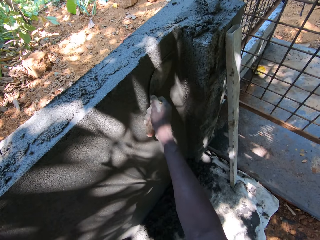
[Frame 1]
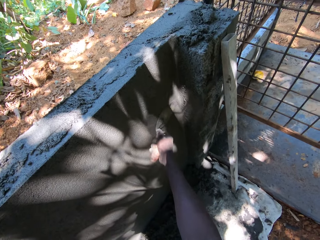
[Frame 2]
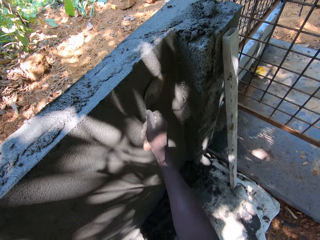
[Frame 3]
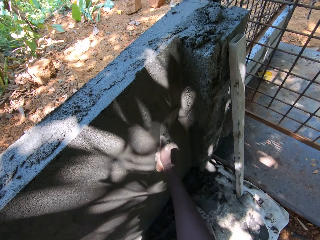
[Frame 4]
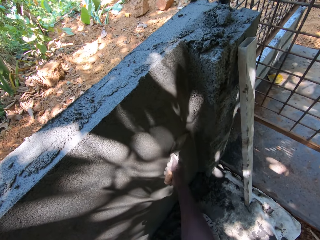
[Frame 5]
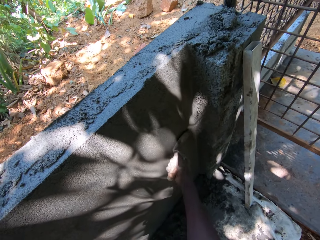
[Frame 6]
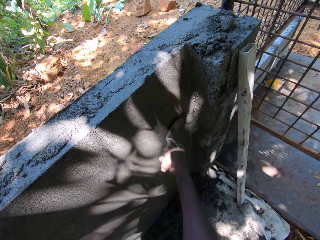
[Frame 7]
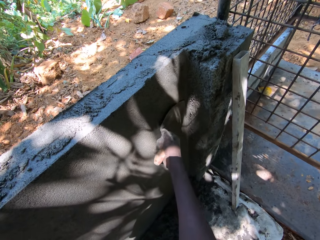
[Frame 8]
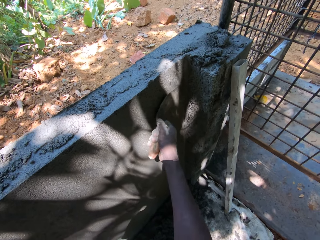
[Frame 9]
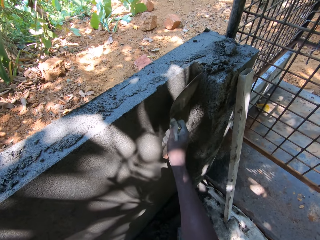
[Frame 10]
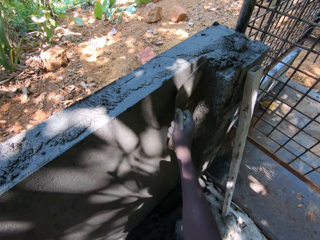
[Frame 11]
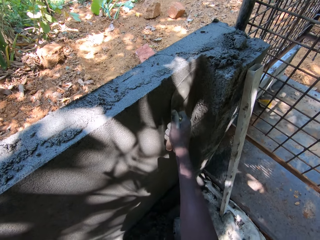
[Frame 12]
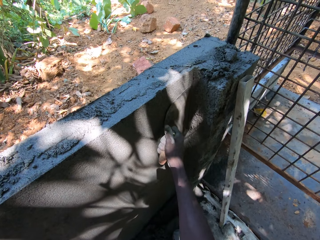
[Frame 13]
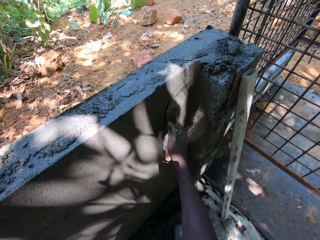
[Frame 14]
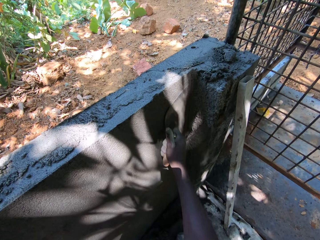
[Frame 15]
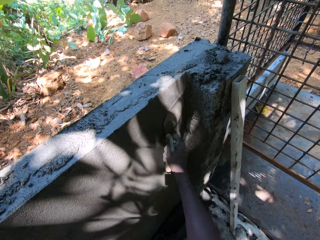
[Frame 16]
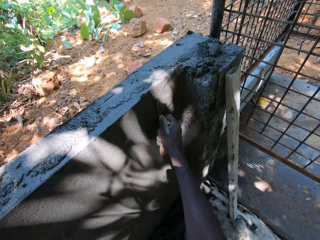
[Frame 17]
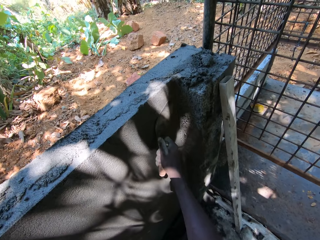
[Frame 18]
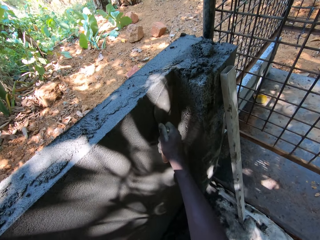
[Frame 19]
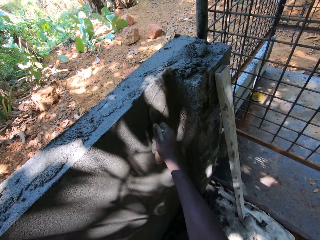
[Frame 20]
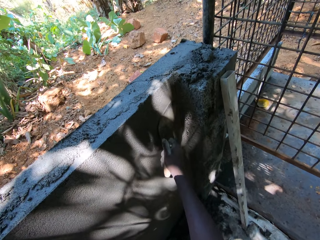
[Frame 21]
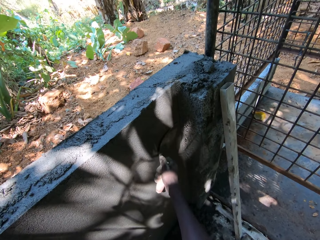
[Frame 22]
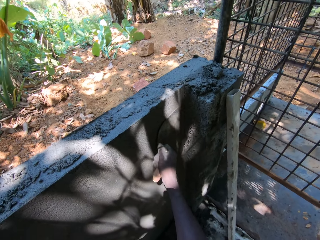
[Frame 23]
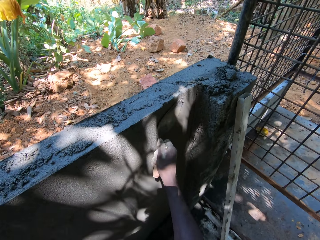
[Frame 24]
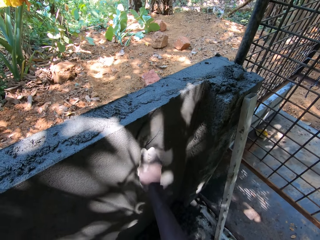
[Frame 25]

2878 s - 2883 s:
The camera wearer smoothens the plastered wall with a trowel.

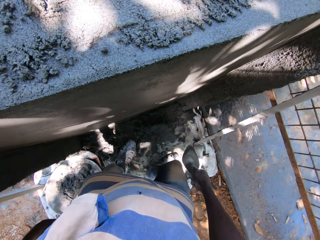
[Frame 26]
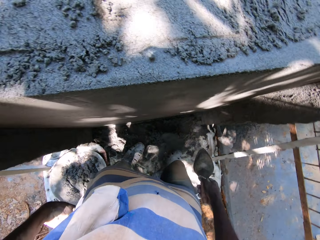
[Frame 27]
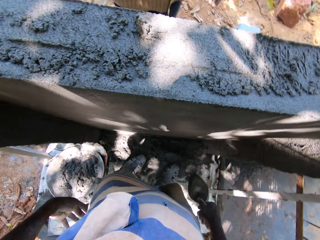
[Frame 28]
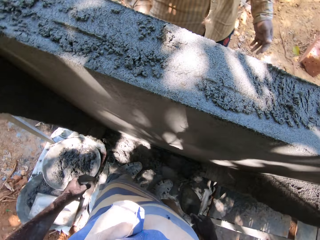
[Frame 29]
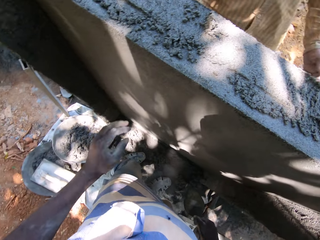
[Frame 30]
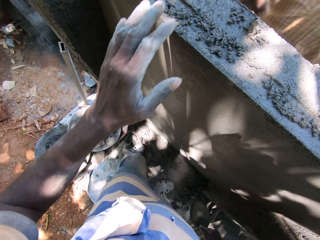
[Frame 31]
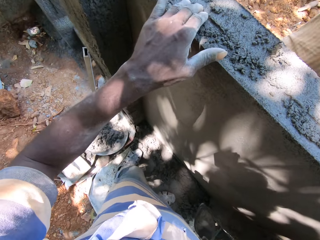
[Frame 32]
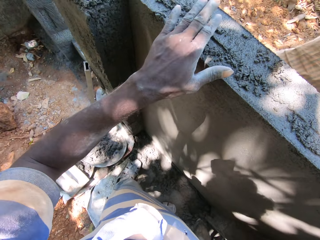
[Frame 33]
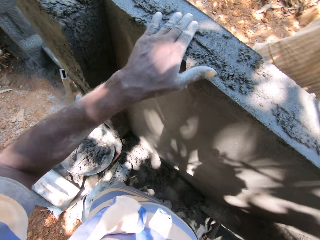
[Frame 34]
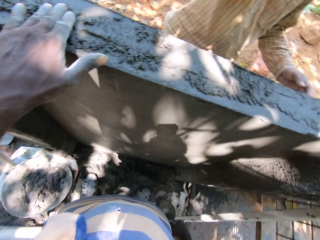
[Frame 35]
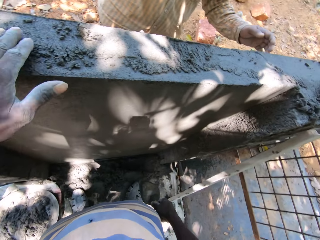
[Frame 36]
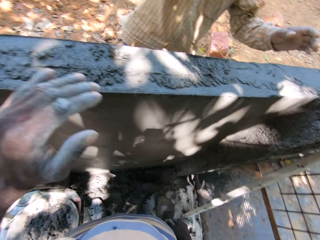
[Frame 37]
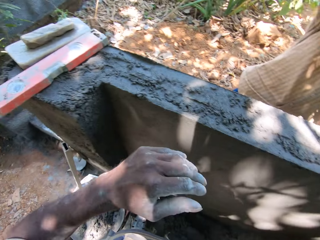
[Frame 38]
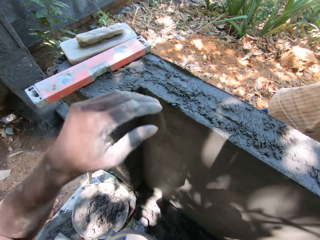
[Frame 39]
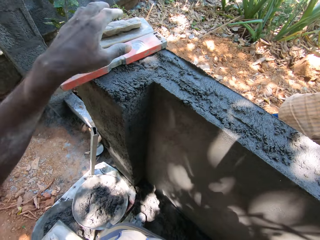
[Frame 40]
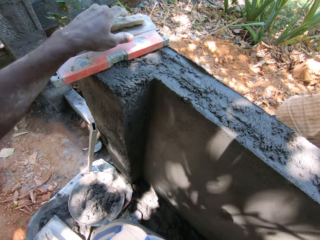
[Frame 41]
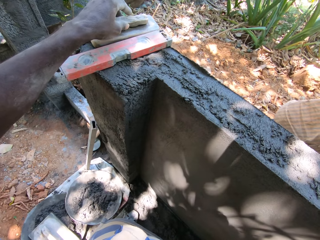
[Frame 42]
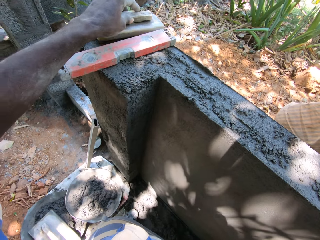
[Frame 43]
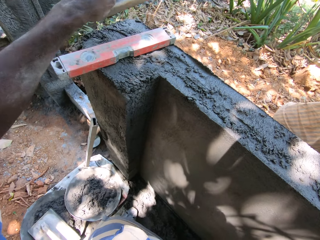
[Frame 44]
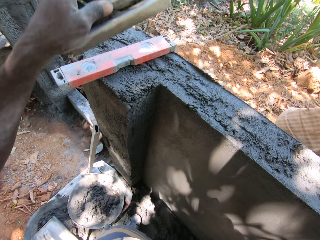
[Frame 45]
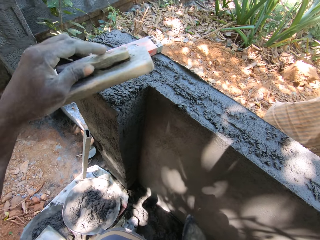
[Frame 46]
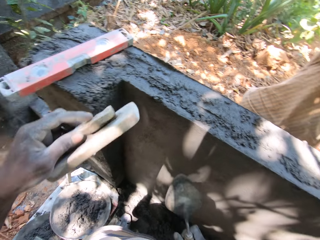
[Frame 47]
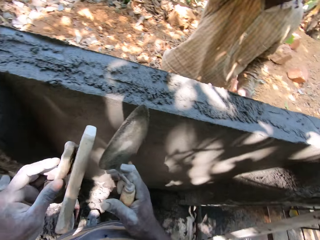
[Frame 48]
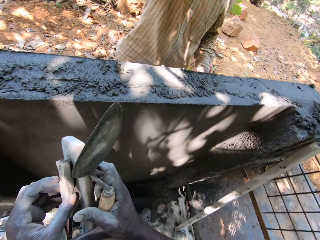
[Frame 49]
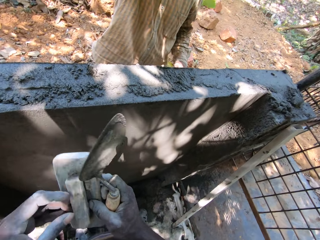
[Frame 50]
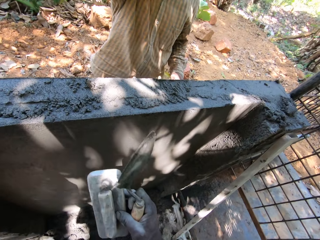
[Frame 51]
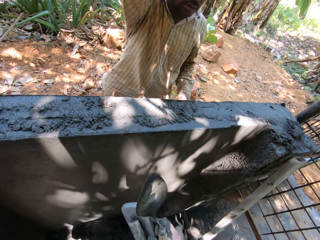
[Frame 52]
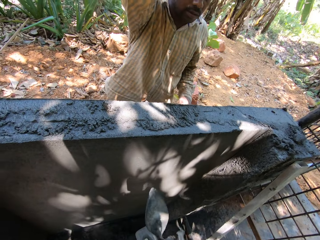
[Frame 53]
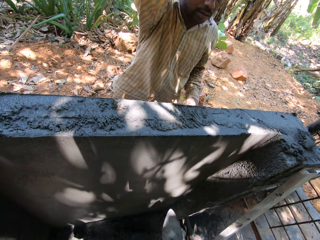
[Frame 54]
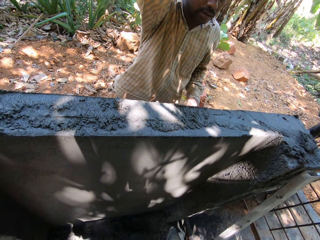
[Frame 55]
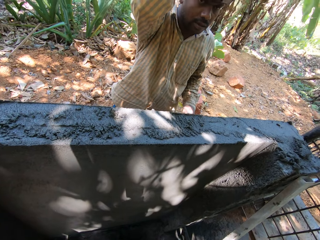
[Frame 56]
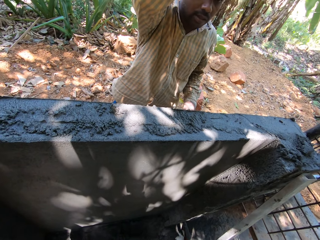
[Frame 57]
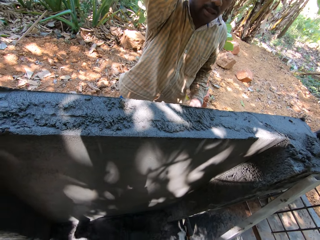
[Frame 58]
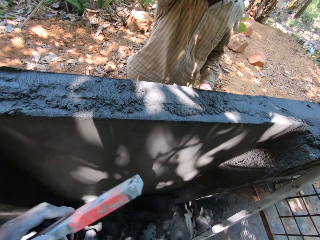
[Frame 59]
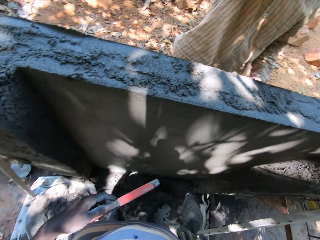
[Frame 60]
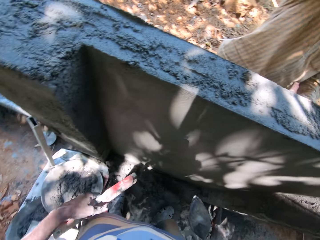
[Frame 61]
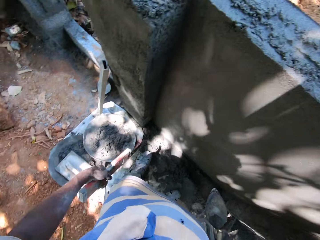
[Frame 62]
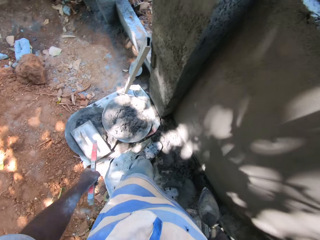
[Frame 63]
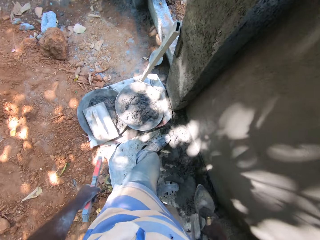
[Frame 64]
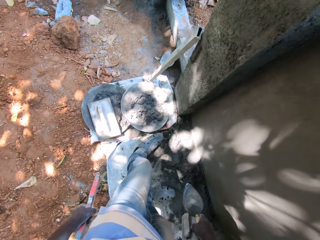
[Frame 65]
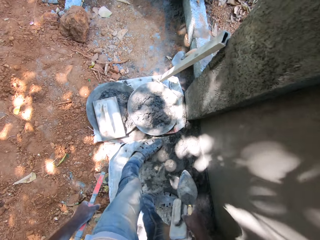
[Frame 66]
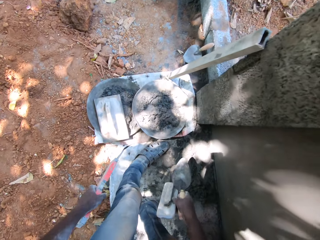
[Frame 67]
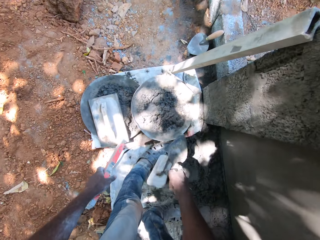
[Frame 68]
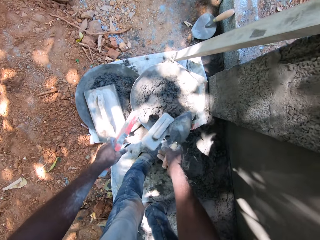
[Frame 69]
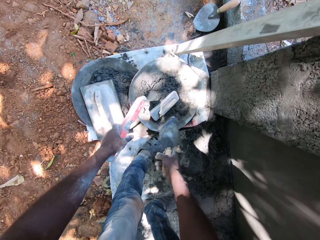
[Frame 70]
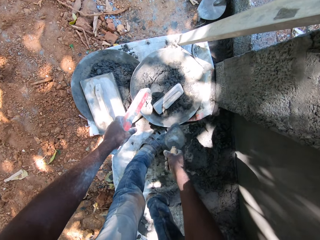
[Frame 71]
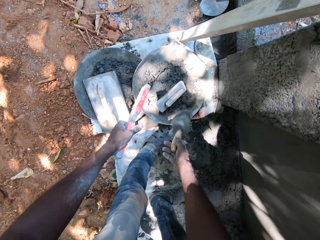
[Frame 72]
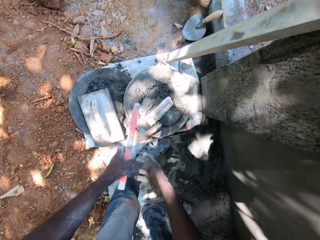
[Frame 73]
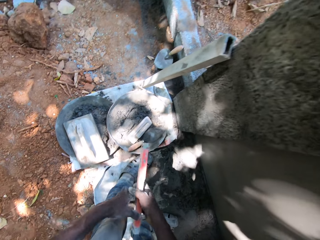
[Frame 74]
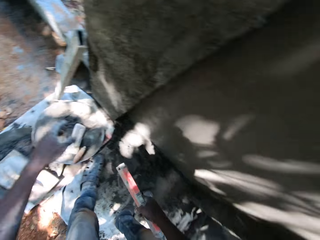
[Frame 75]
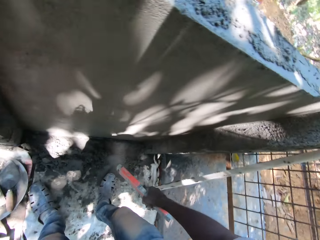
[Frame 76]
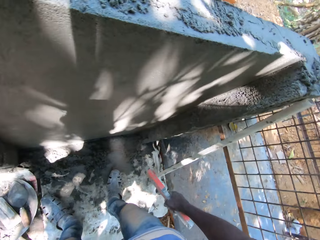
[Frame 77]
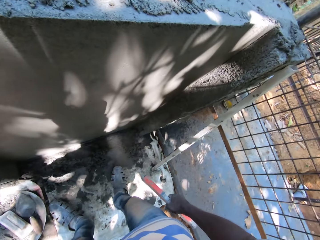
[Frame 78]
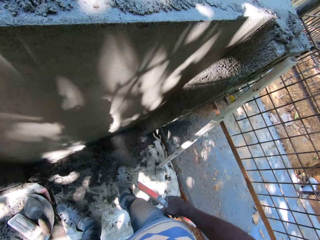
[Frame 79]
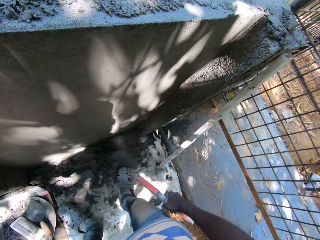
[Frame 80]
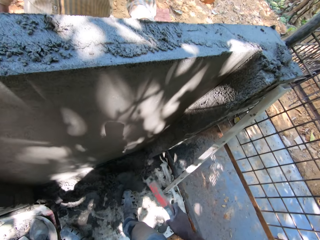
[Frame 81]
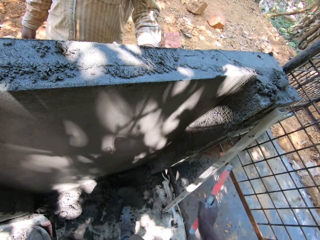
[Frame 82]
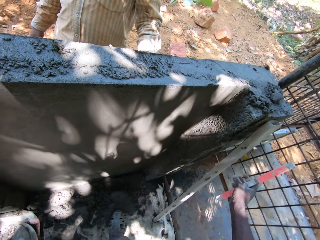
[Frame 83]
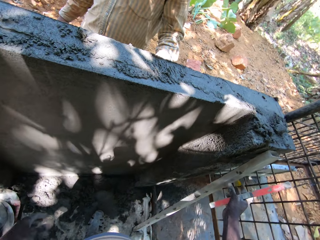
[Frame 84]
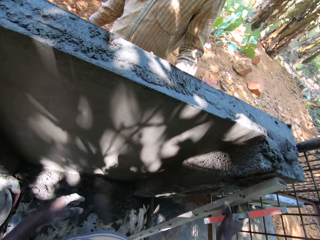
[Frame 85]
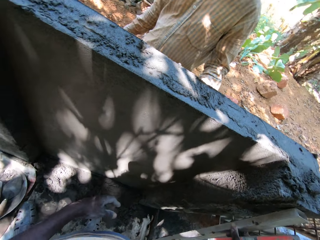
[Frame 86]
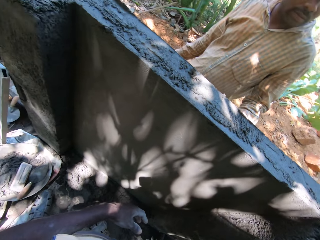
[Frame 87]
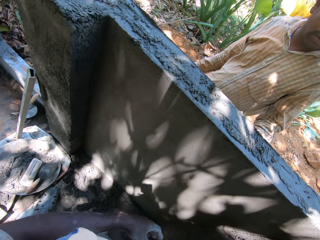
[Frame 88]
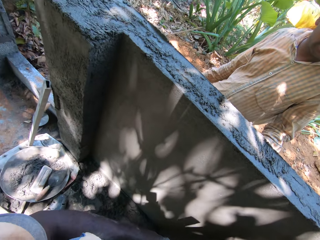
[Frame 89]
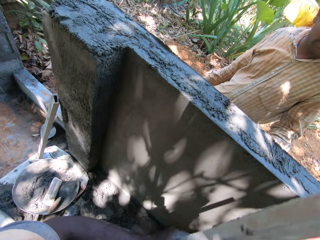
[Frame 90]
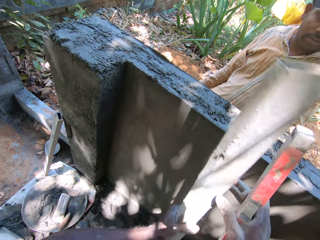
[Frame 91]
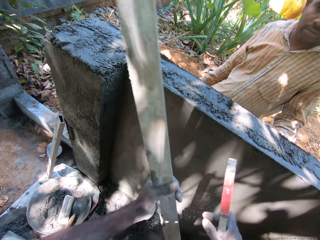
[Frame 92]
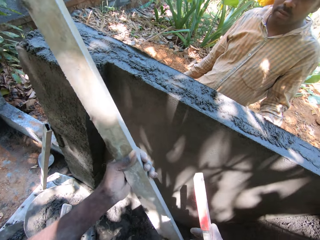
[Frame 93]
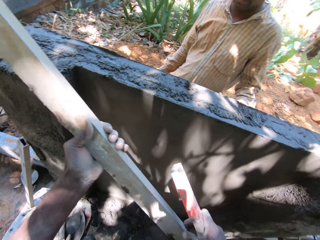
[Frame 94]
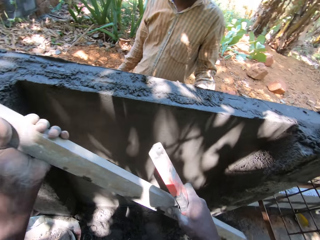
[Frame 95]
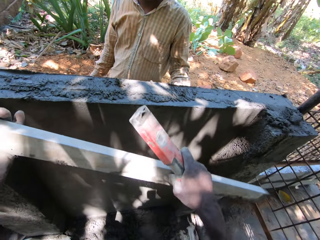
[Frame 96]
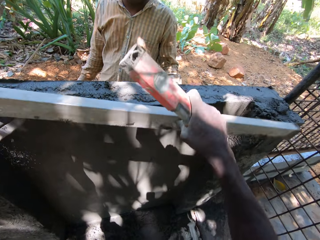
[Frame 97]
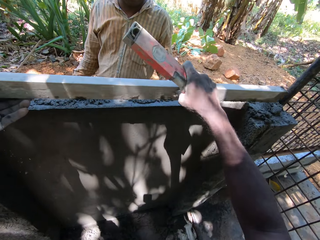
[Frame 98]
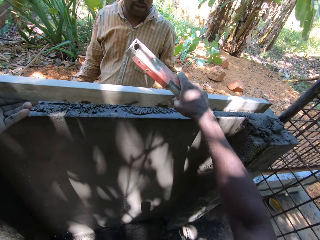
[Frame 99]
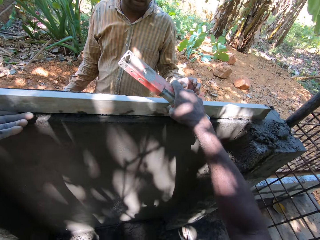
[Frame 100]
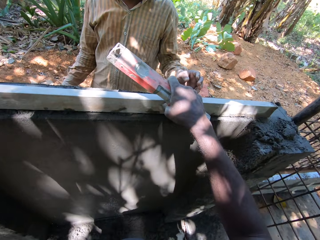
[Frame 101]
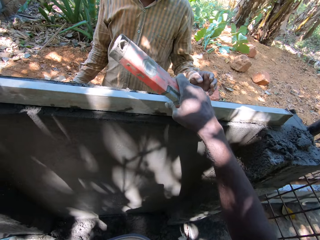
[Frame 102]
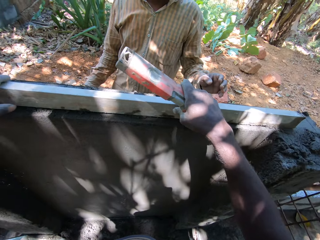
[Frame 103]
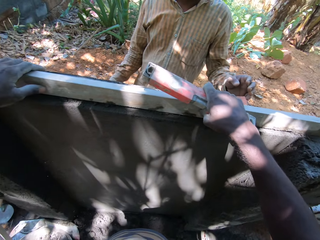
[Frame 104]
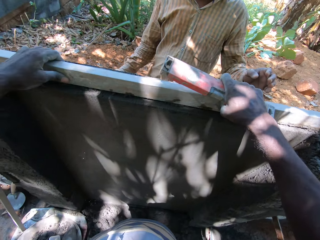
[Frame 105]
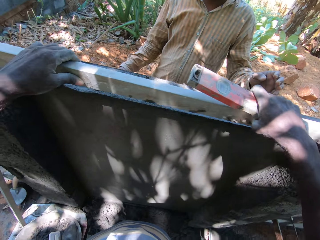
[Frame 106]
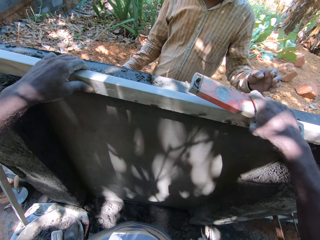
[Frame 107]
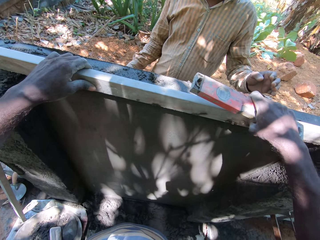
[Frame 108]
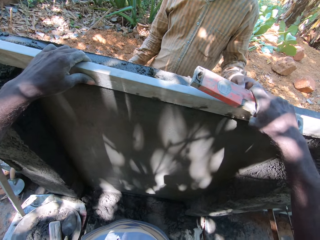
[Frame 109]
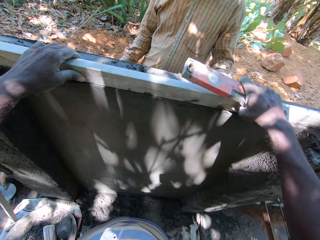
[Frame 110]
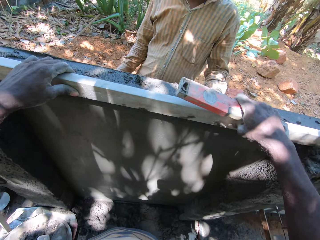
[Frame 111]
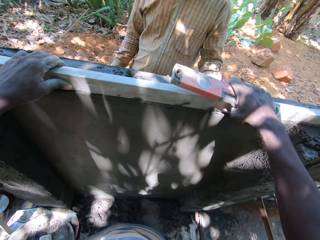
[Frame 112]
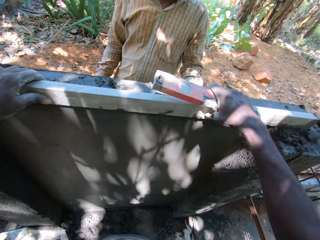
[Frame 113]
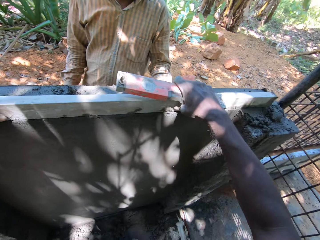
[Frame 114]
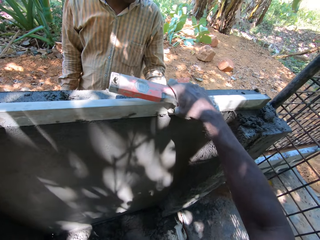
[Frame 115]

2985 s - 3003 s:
The camera wearer taps the wall with his left hand. He picks a wooden trowel from the wall with his left hand. He passes the wooden trowel from his left hand to his right hand. He holds a spirit level in his left hand. He talks to a person. He drops the wooden trowel into a head pan on the floor with his right hand. He drops the trowel into the head pan on the floor with his right hand. He passes the spirit level from his left hand to his right hand. He picks a piece of metal from the floor with his right hand. He talks to the person. He passes the piece of metal from his right hand to his left hand. He holds the piece of metal with both hands. He drops the piece of metal on top of the wall with both hands. He picks the piece of metal from the wall with both hands. He drops the piece of metal on the wall with both hands.
